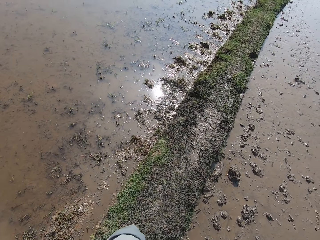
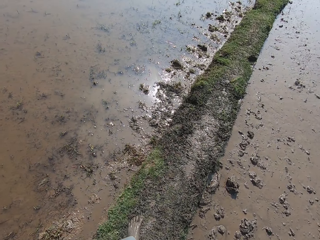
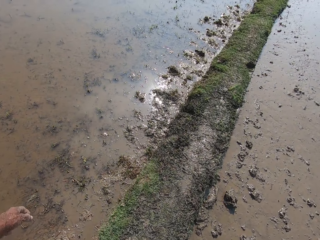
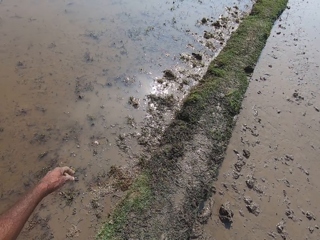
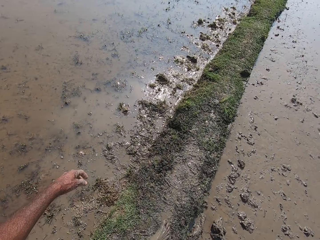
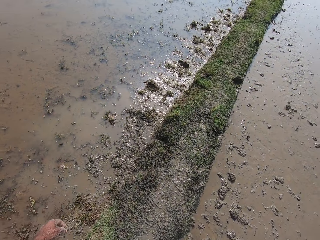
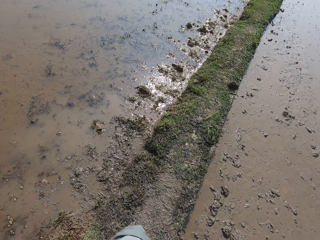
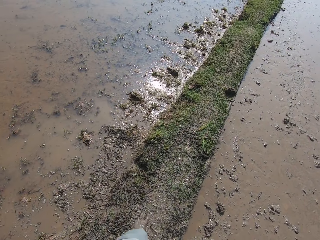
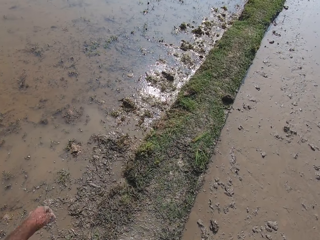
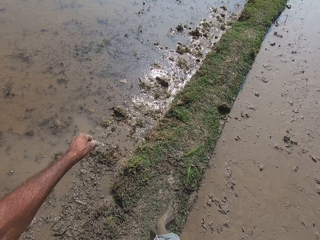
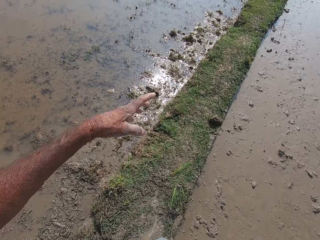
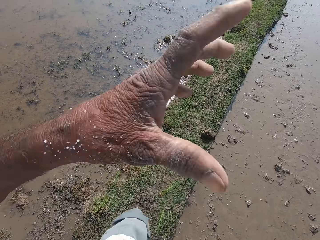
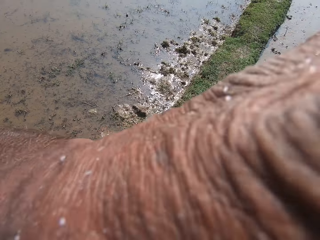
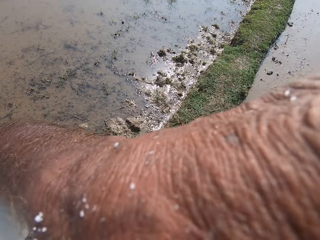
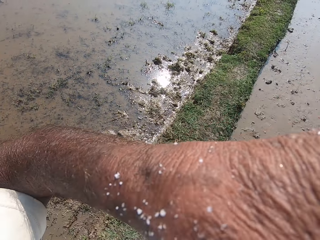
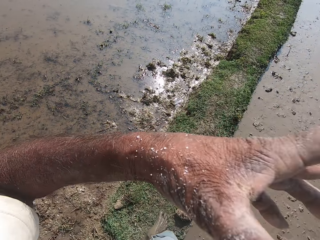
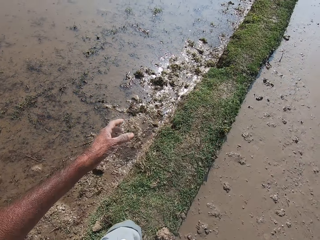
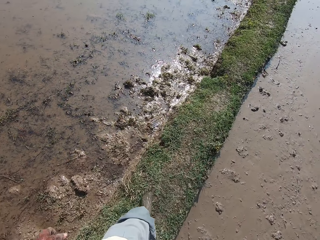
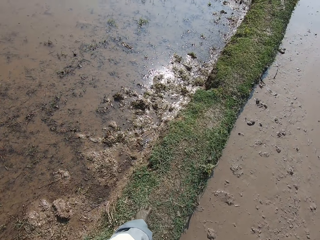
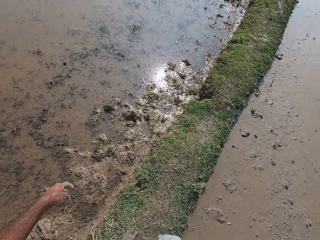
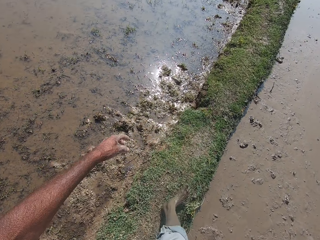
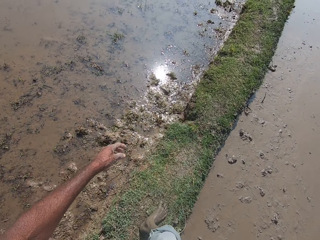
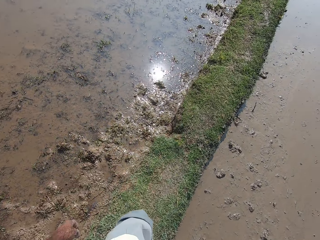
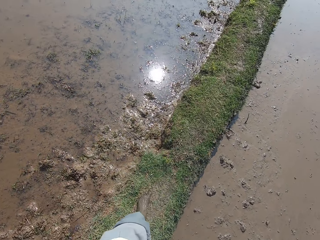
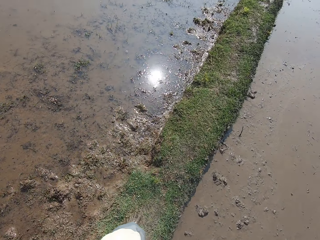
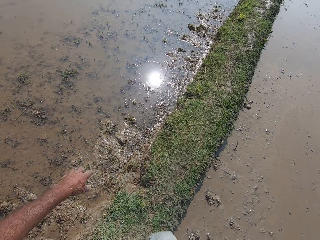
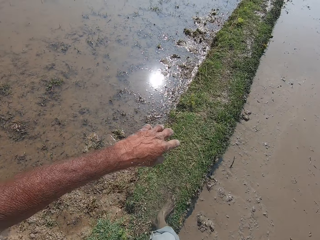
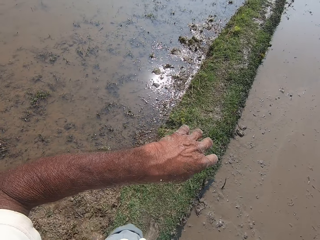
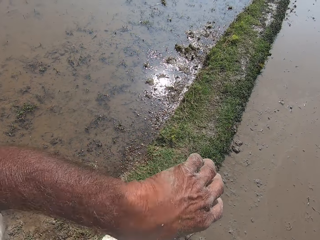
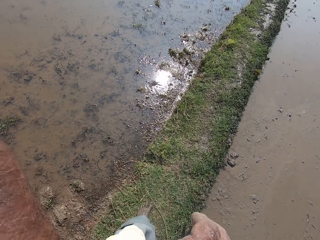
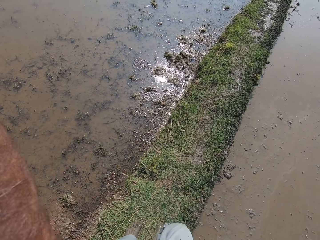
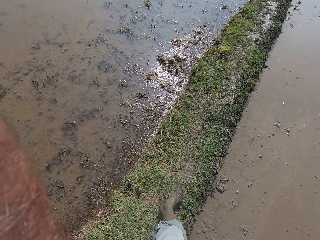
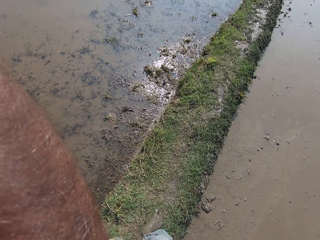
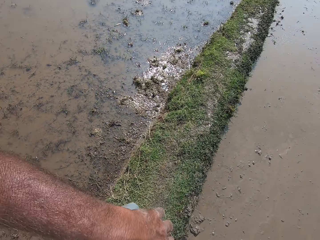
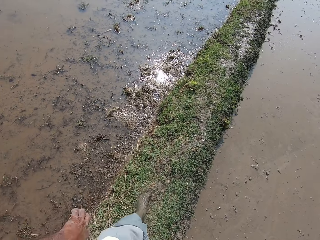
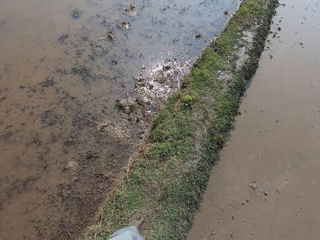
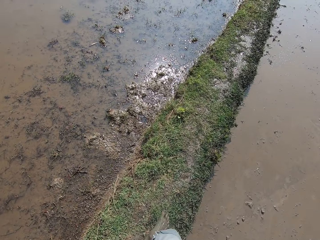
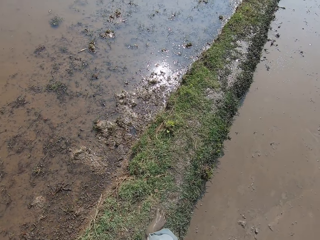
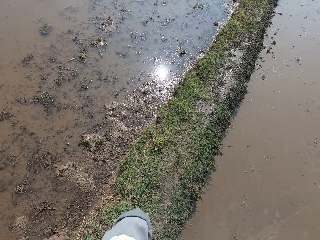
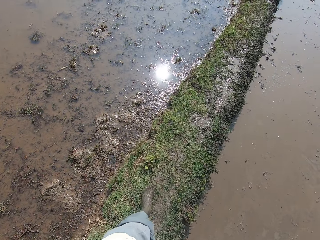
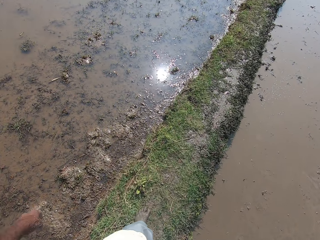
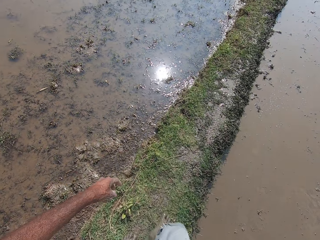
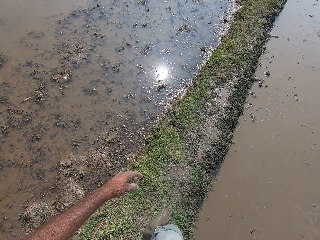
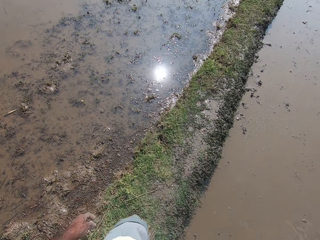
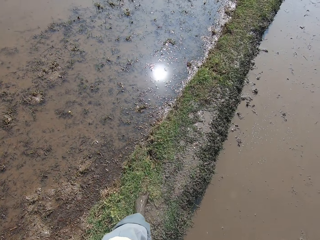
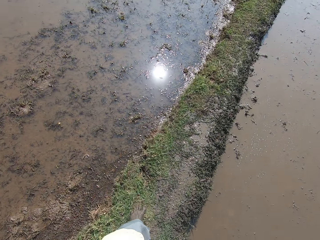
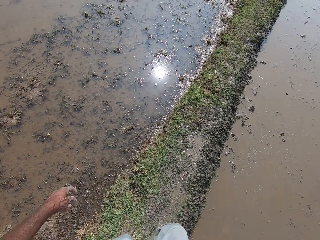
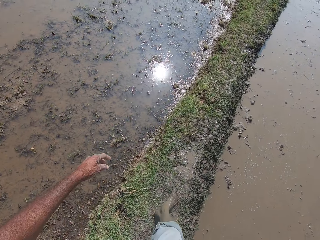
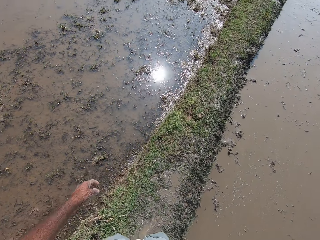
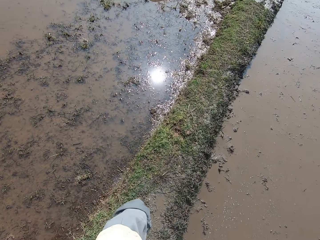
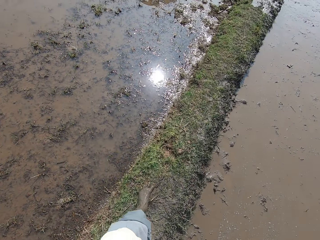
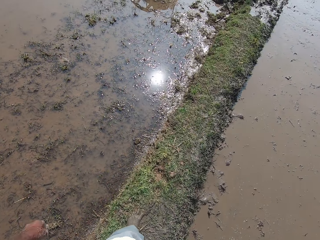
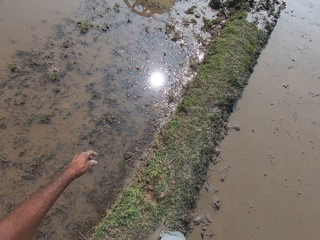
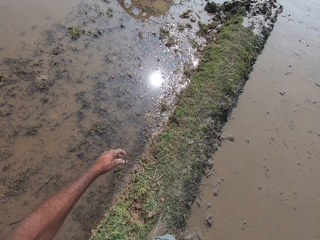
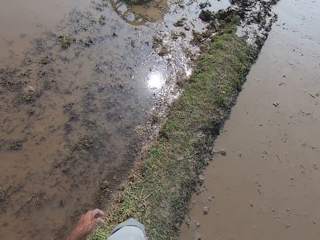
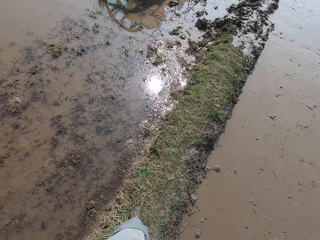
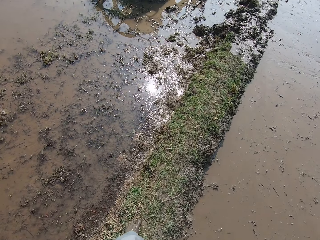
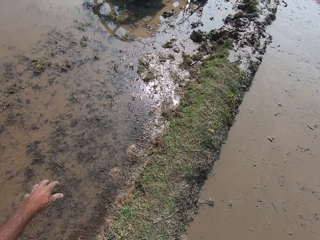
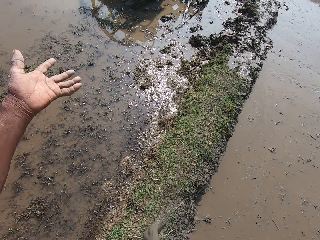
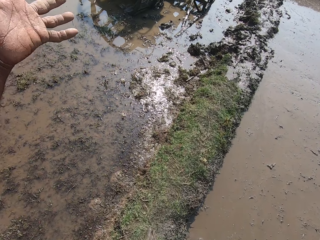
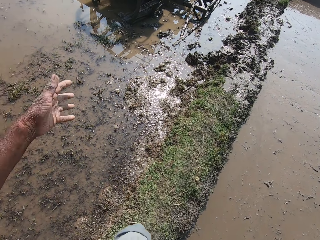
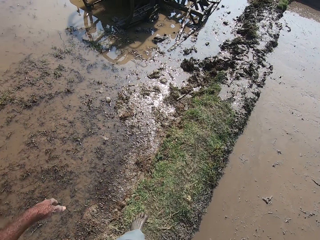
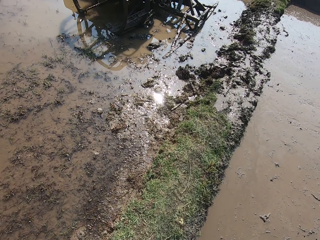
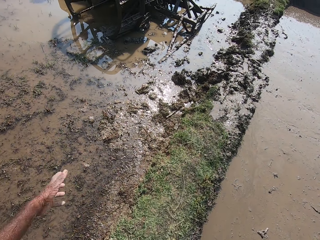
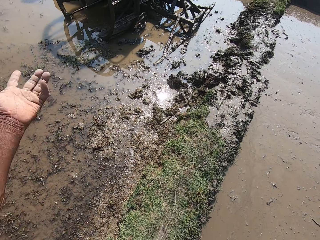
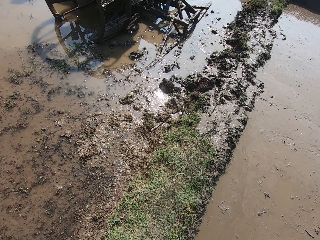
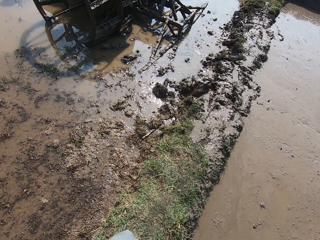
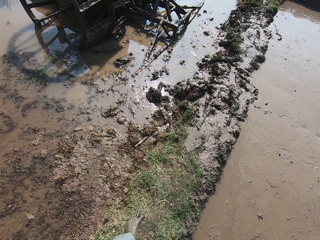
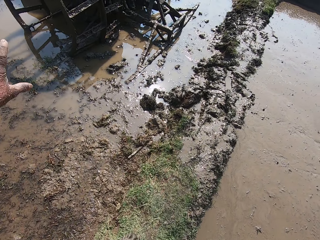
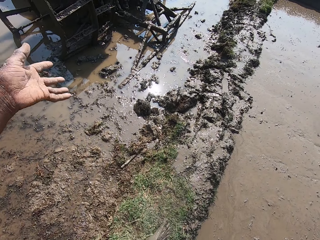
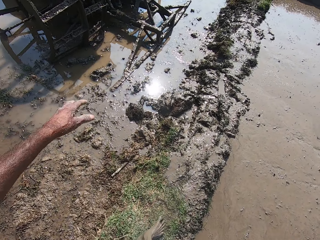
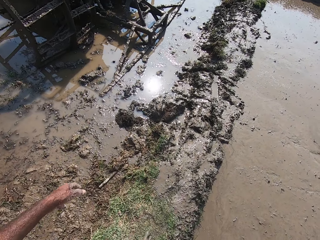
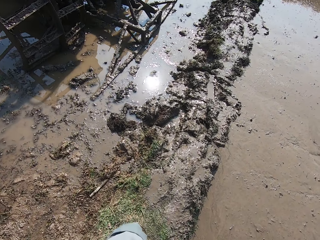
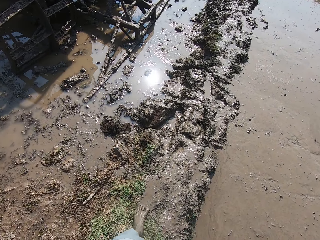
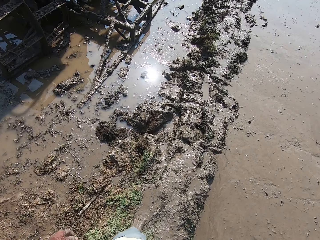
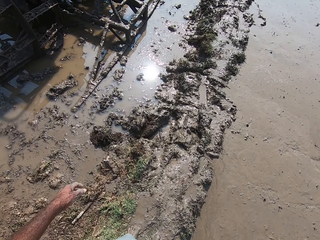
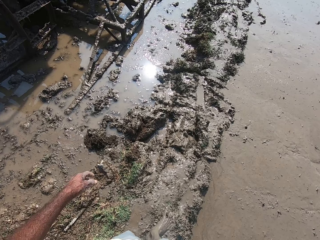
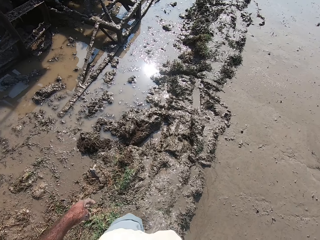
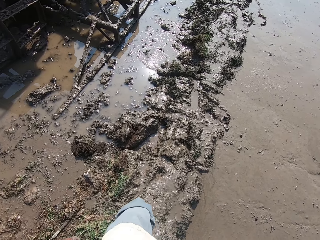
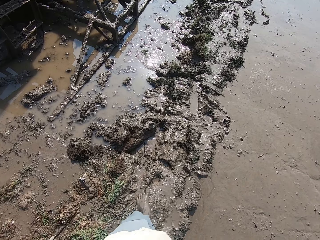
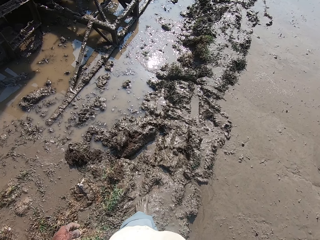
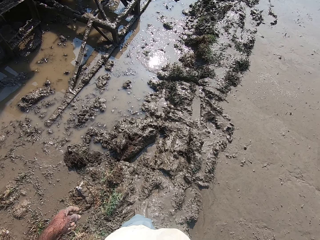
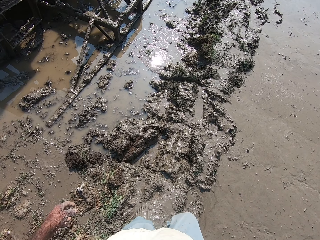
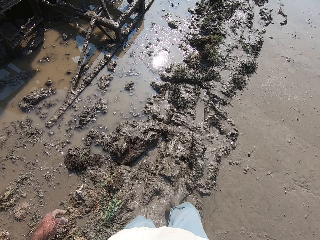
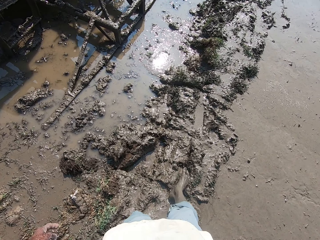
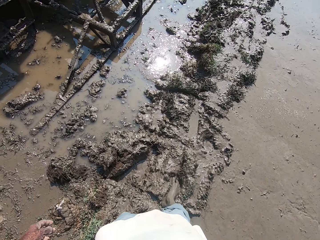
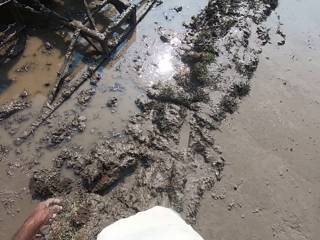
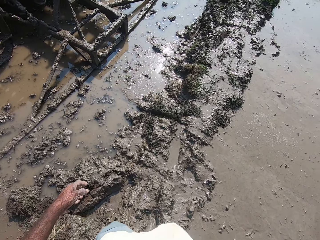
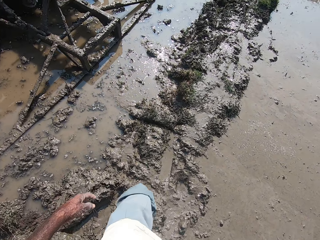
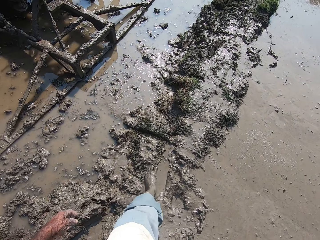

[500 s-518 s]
The camera wearer touches his face with his left hand. He touches his face with his left hand again. He signs.

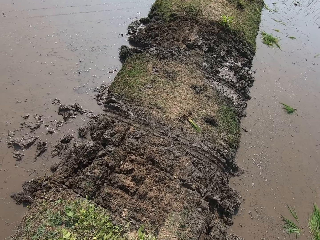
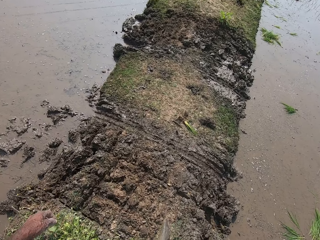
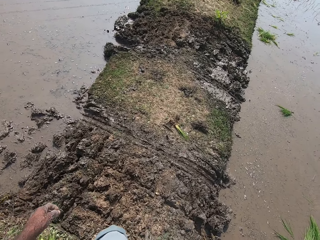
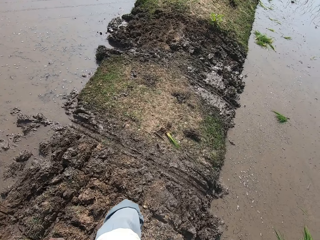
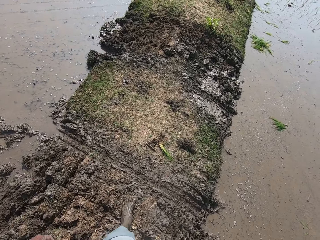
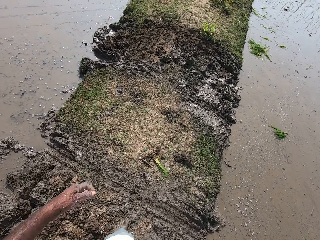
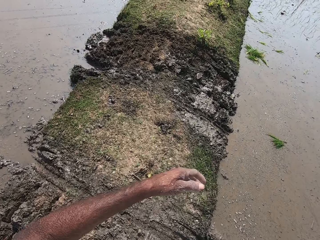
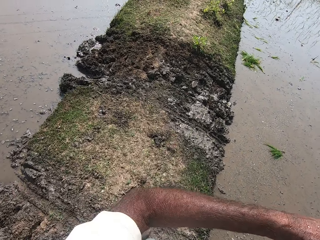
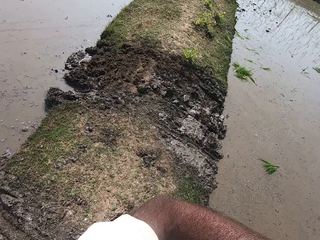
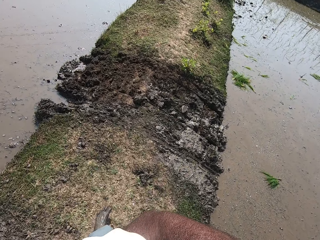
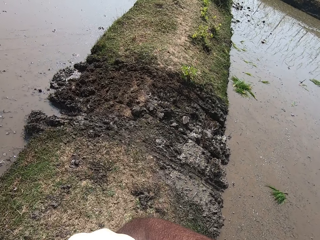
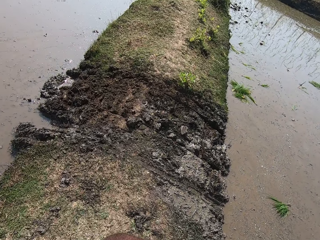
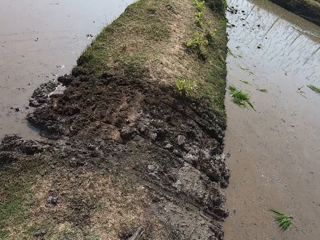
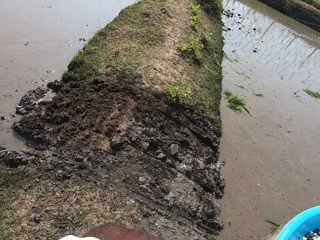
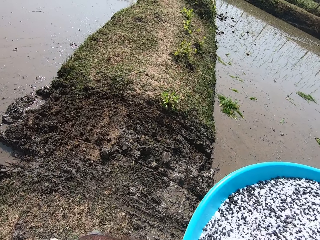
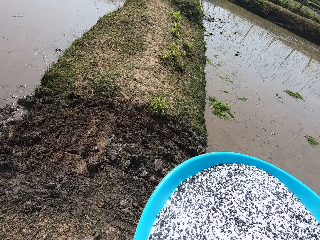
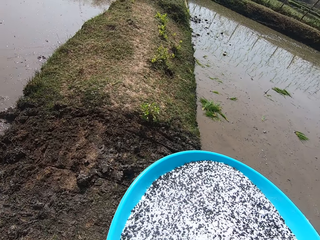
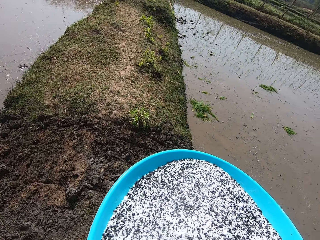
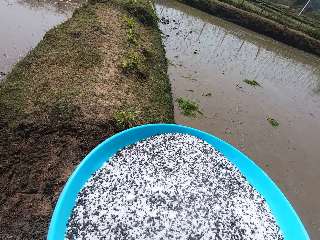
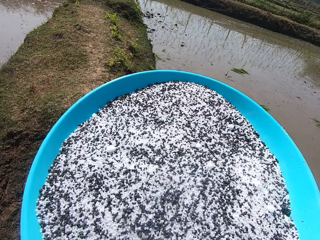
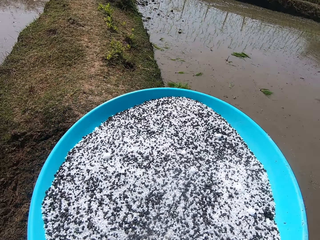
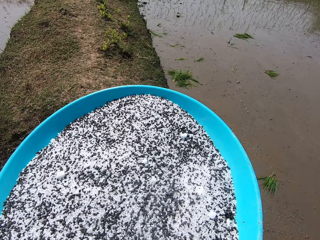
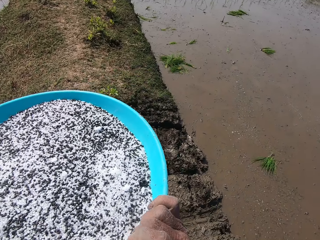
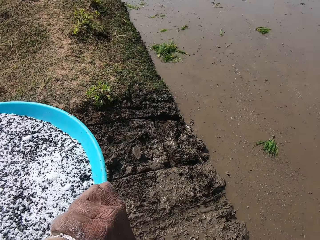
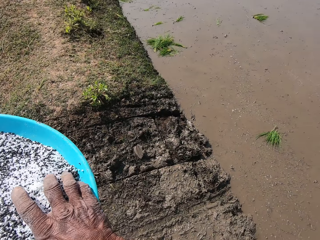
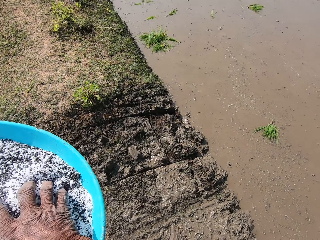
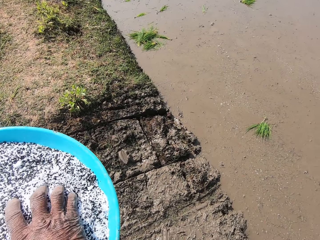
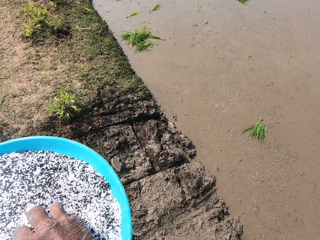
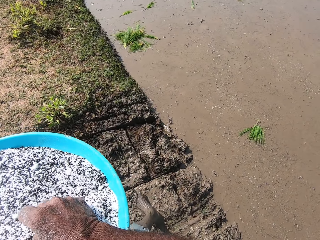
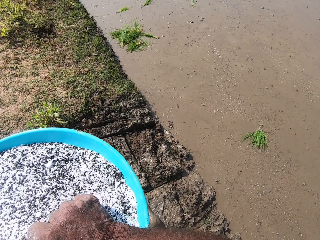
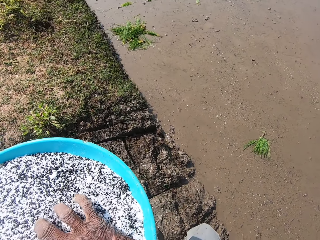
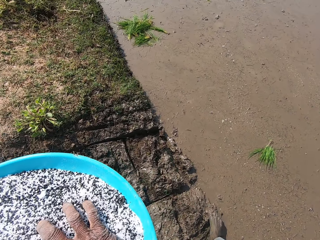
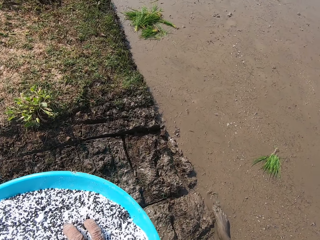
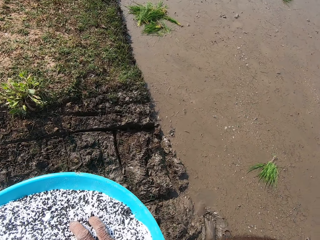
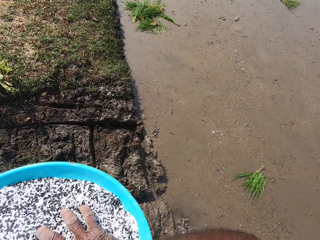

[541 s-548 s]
The camera wearer carries the basin from his right hand with his left hand. He puts a plate on his left hand. He picks some fertilizer from the basin in his left hand with his right hand. He walks into a rice field.
